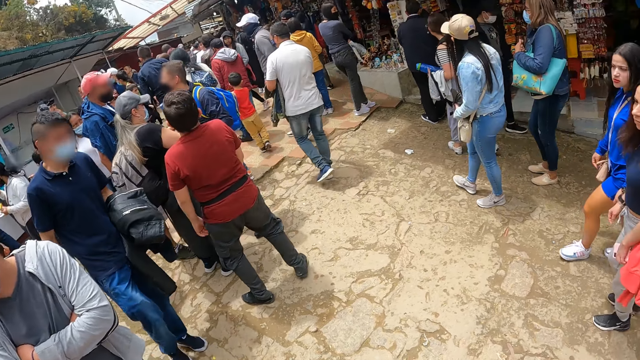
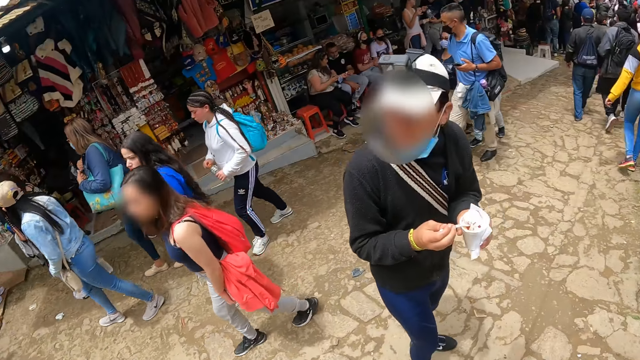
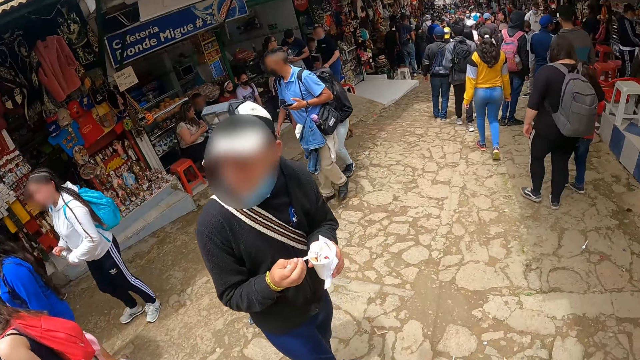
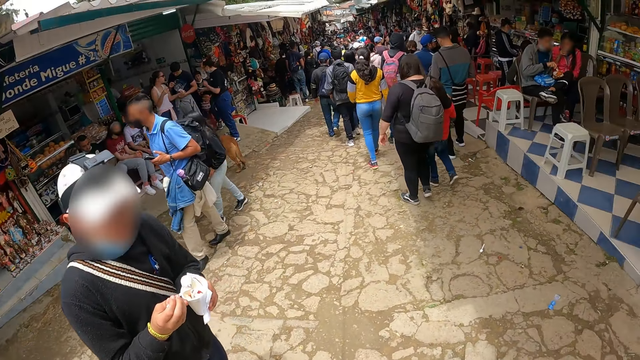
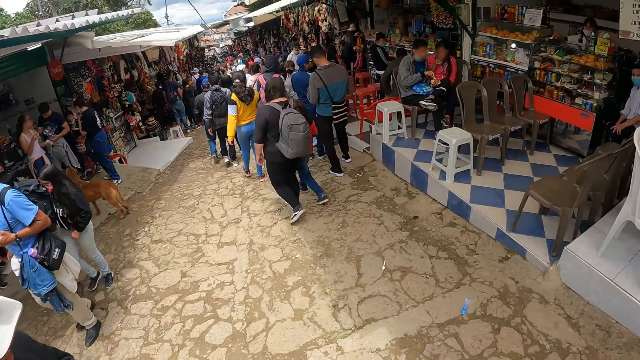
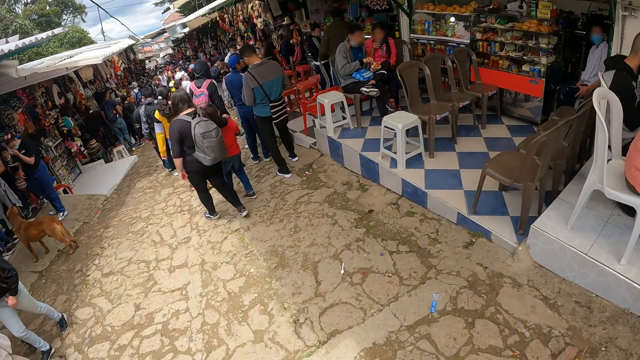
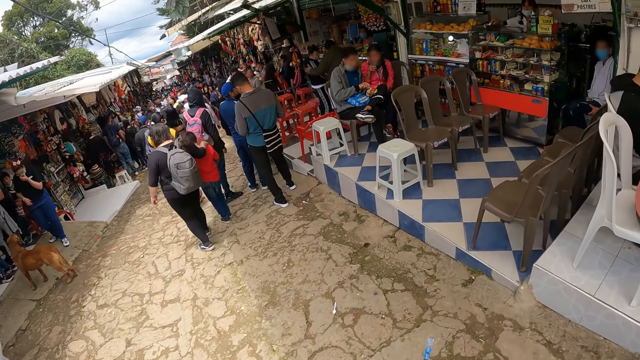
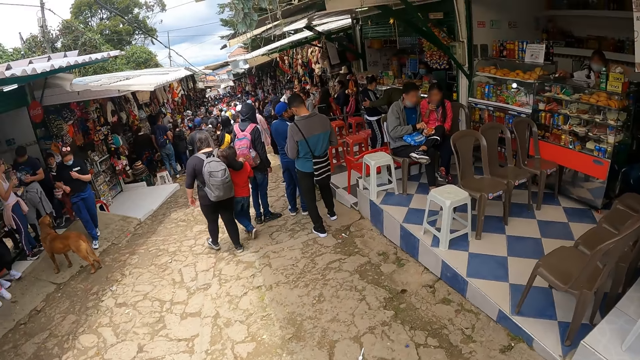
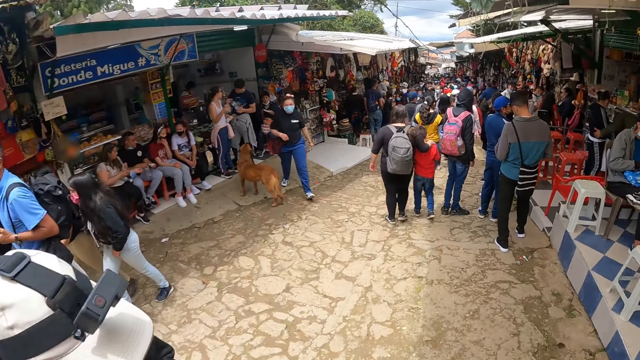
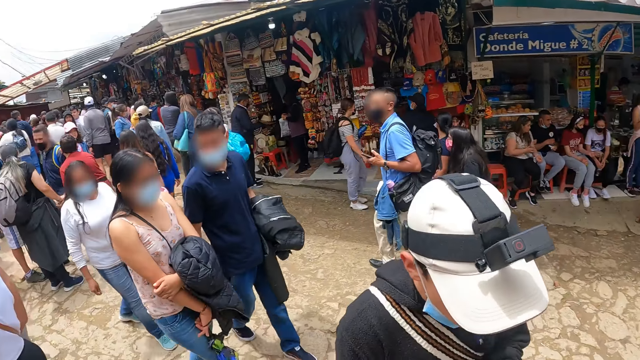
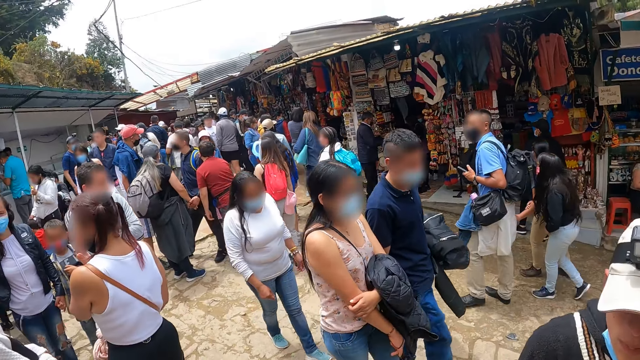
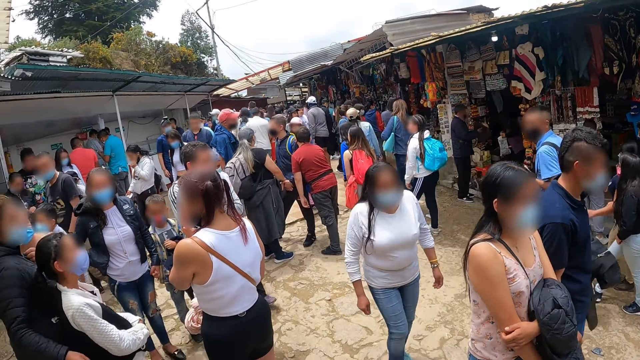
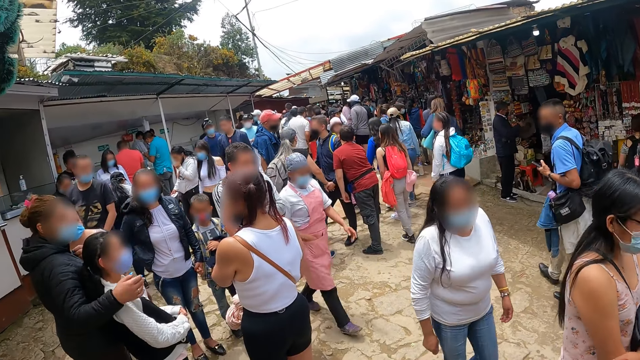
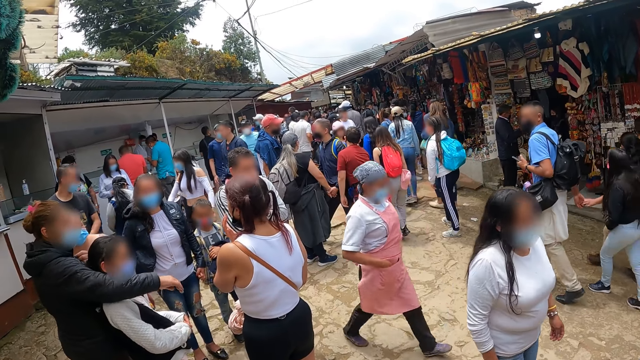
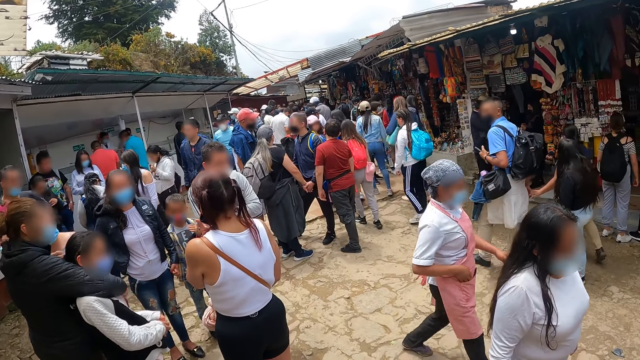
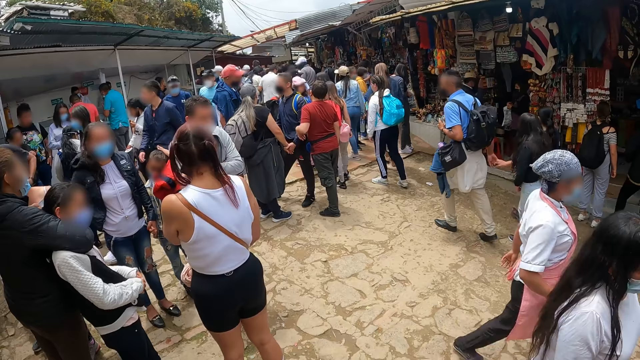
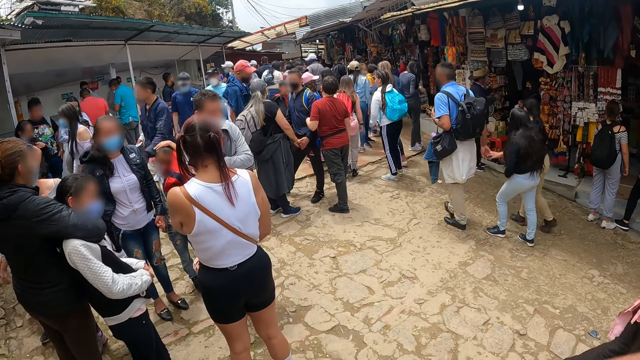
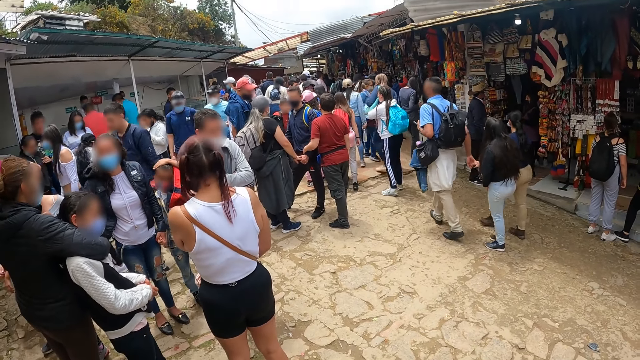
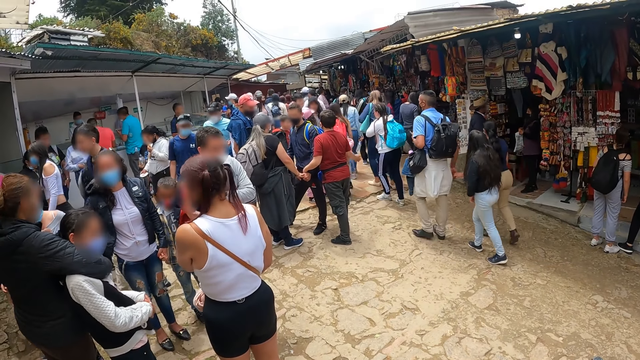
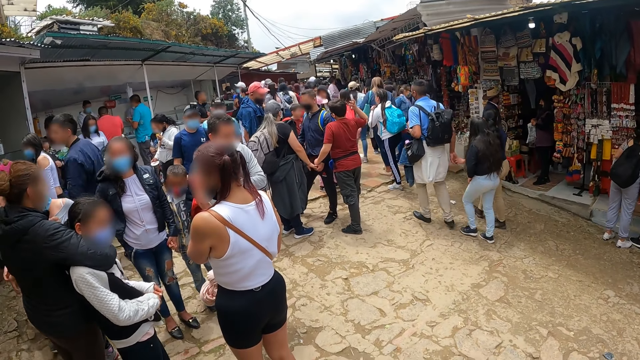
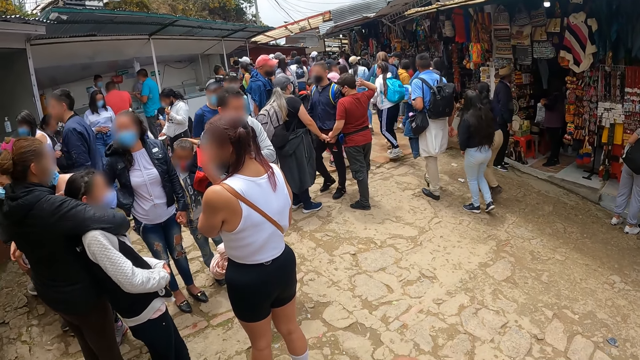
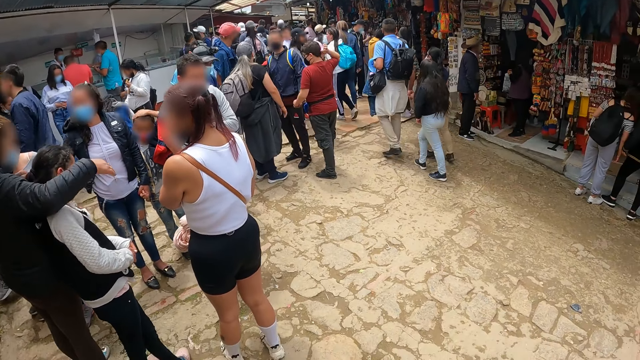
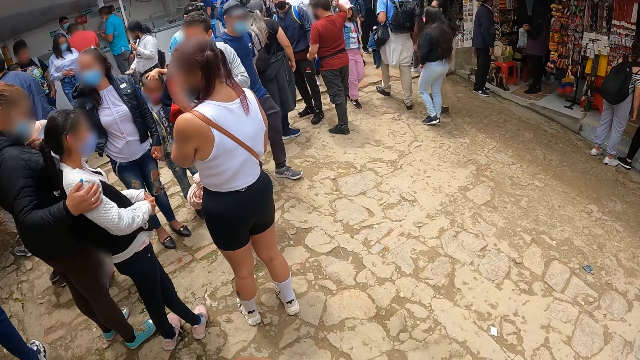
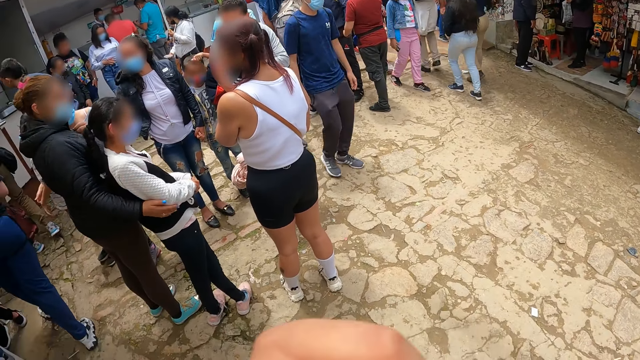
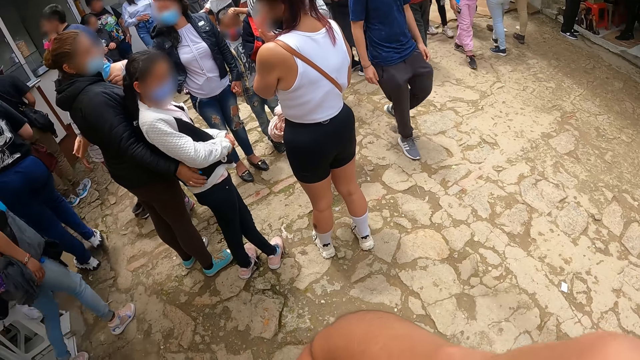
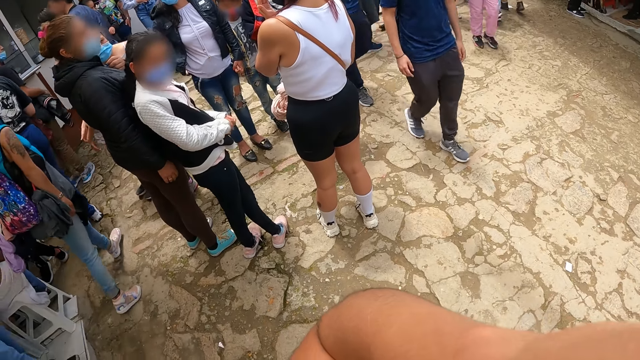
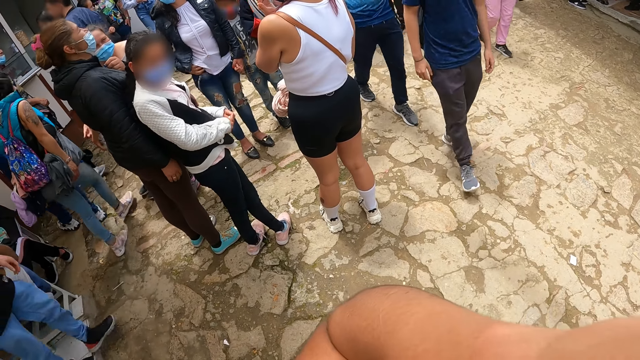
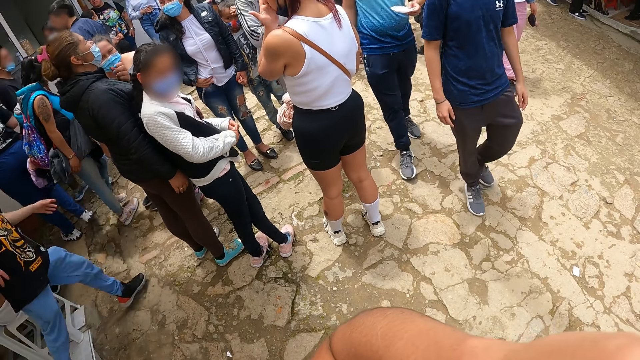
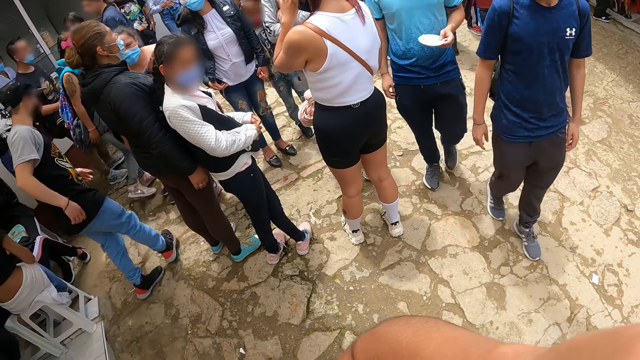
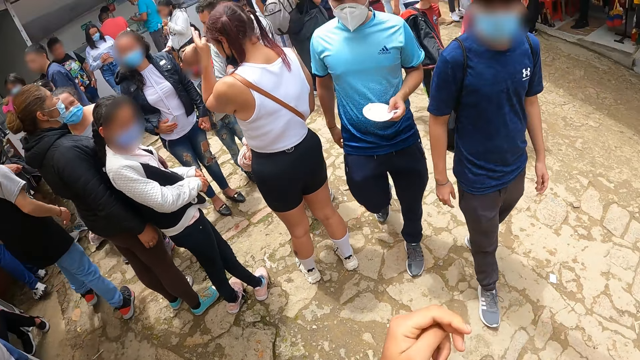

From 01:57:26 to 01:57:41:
The camera wearer stands in the market. A man scoops ice cream from the cup with a spoon. The camera wearer walks around the market. He looks around the market. Another man and a third man move toward the camera wearer on the road. He touches his head with his left hand.

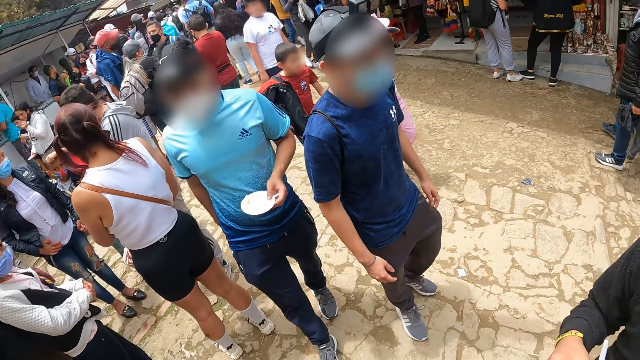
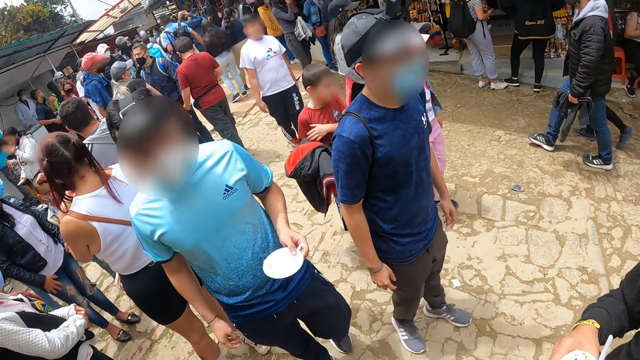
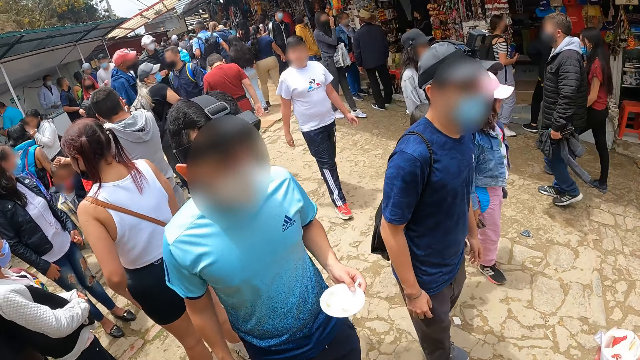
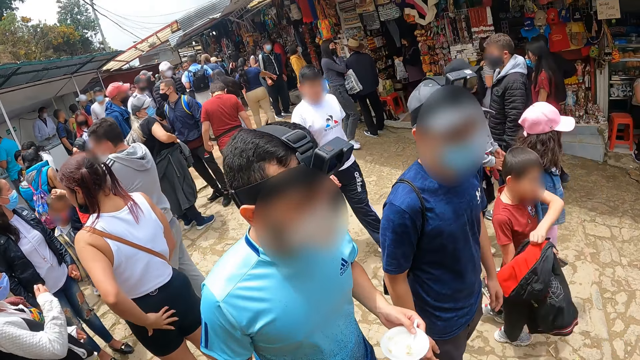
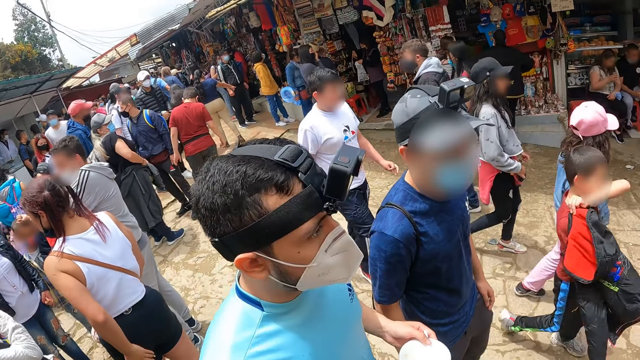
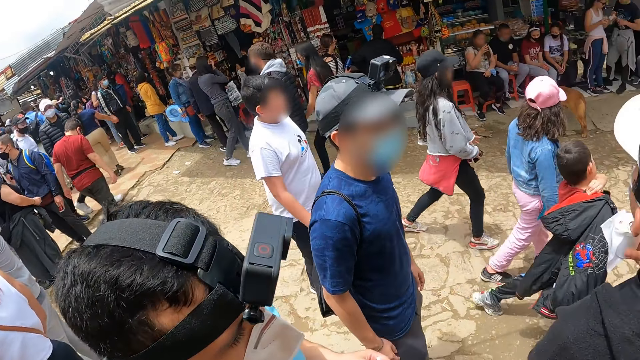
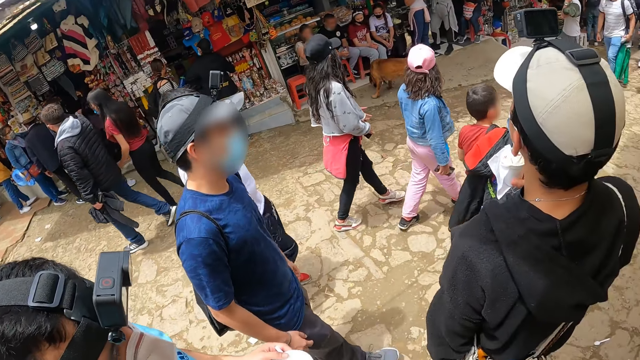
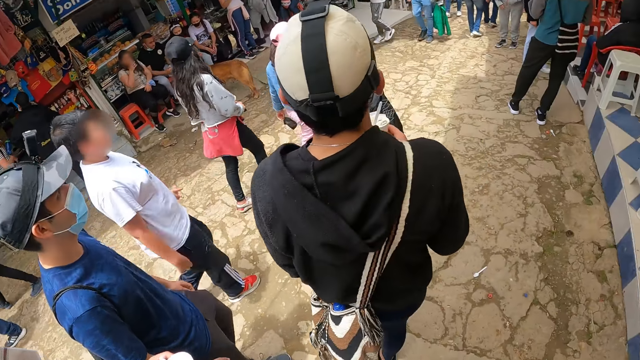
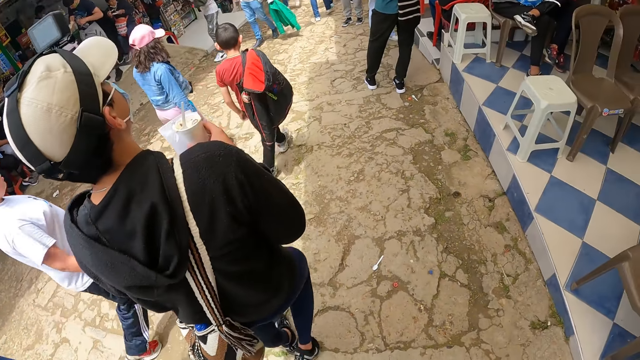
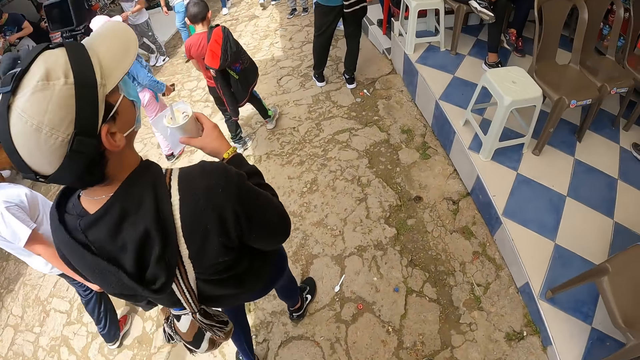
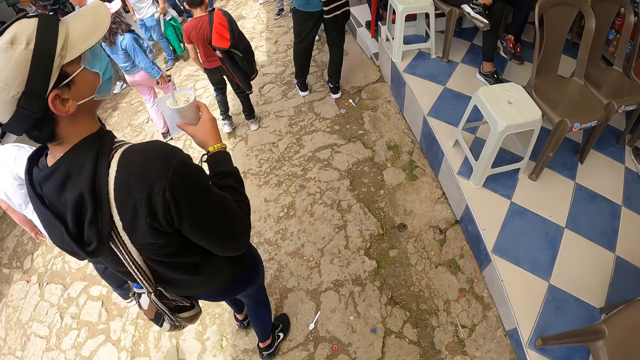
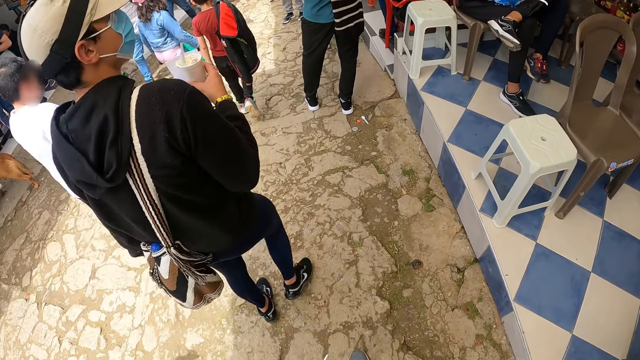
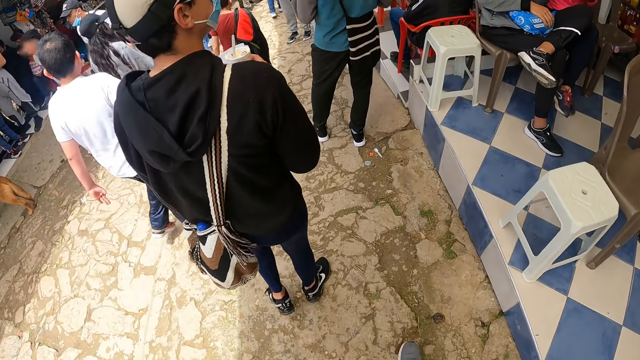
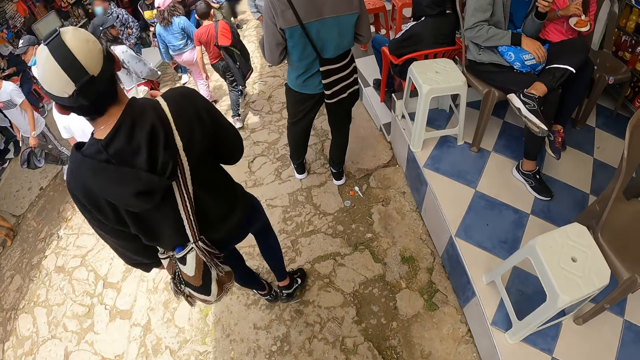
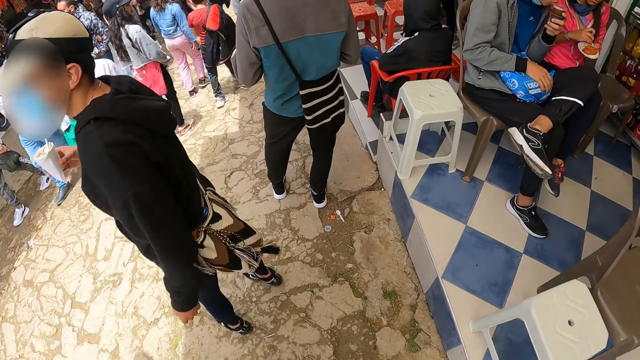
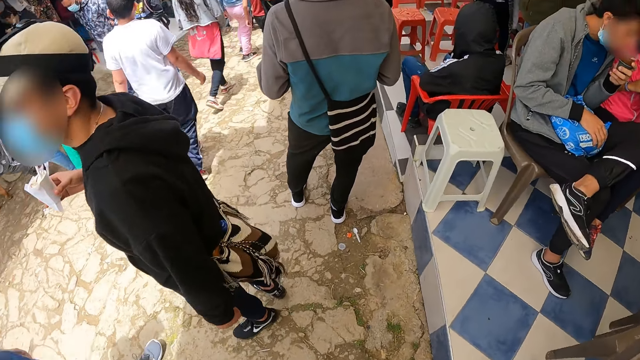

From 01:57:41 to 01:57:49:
The camera wearer moves down the road with a man, another man and a third man. They walk around the market. A man walks around the market.
